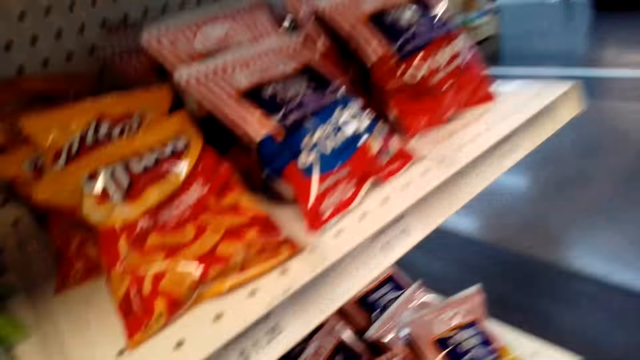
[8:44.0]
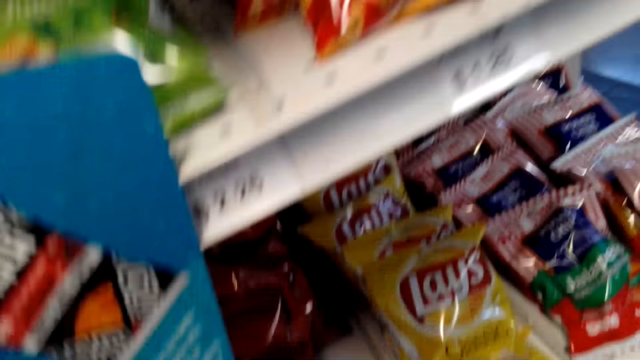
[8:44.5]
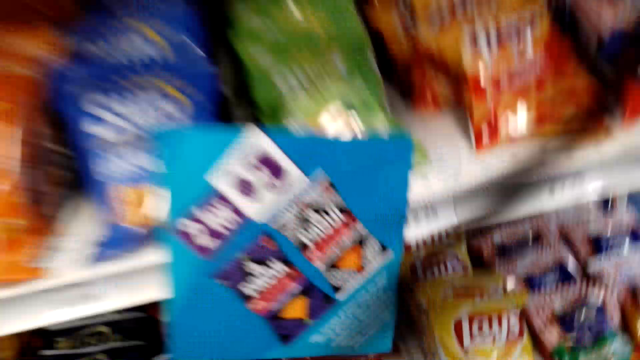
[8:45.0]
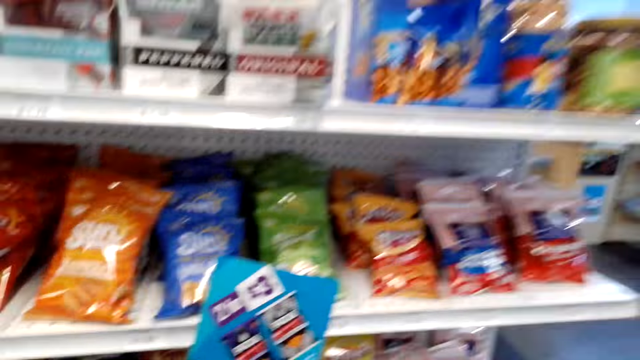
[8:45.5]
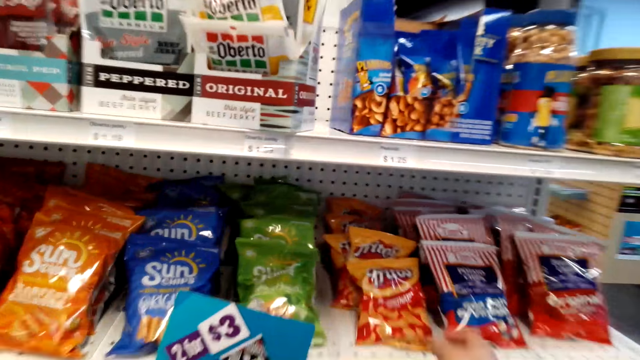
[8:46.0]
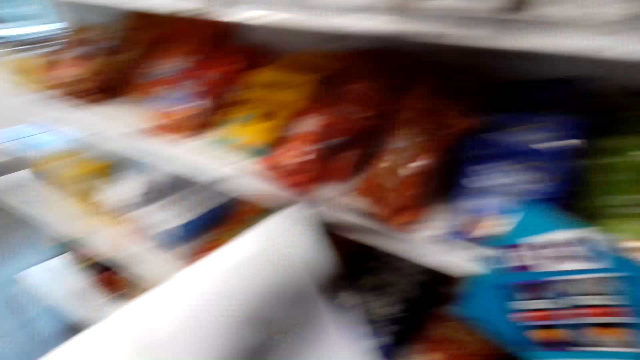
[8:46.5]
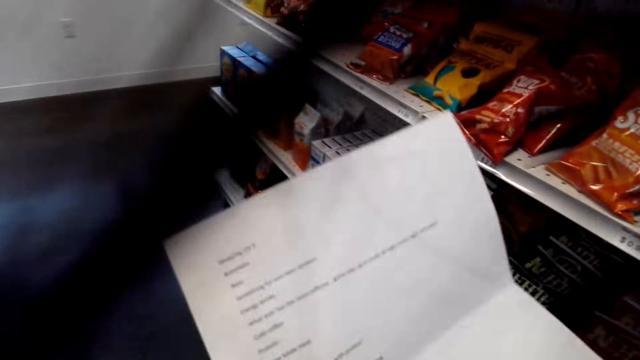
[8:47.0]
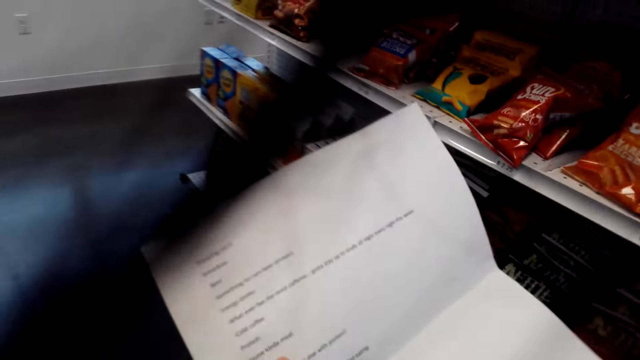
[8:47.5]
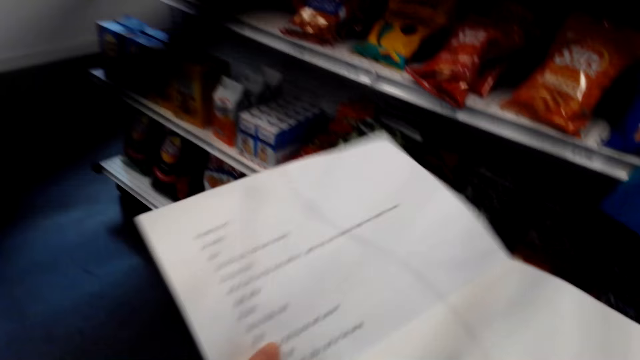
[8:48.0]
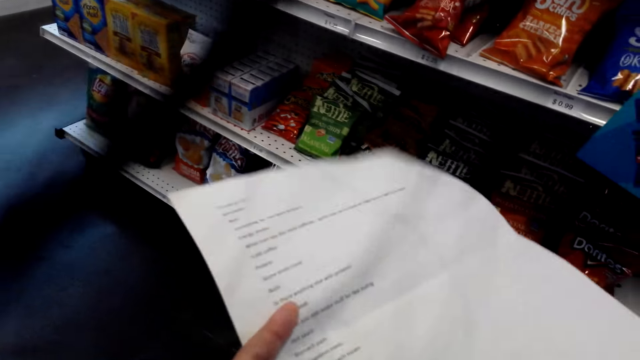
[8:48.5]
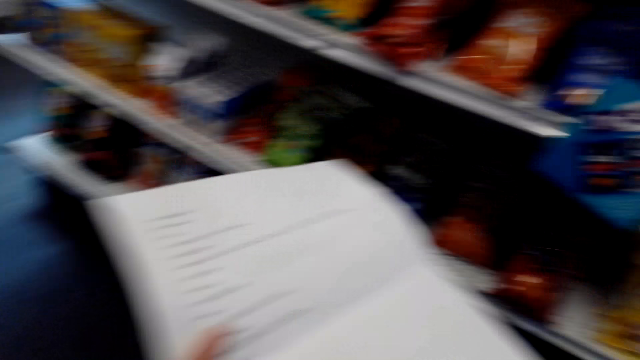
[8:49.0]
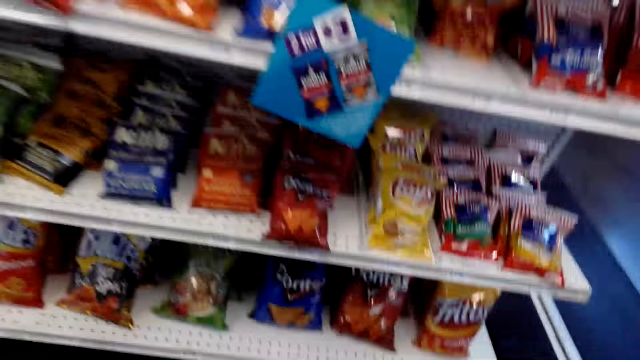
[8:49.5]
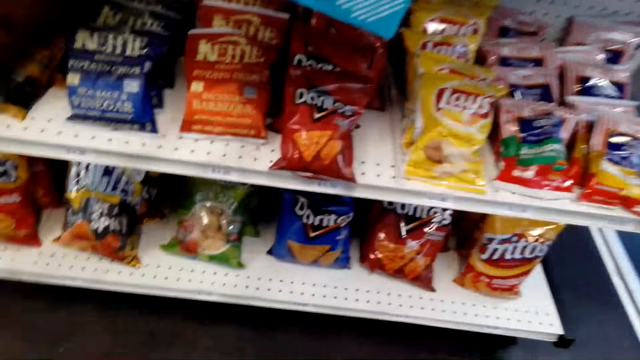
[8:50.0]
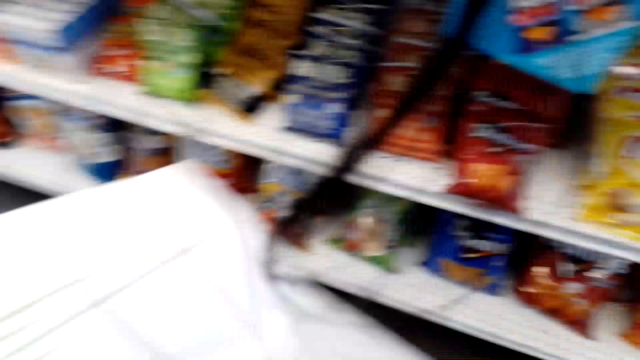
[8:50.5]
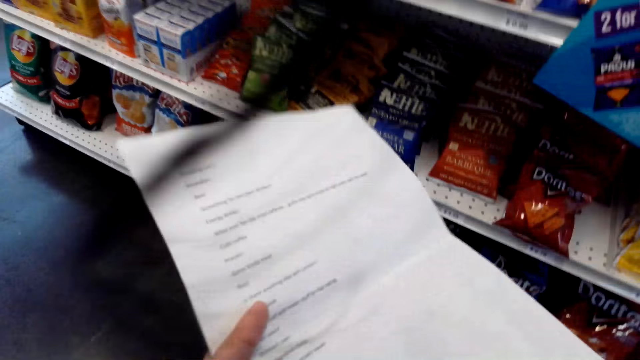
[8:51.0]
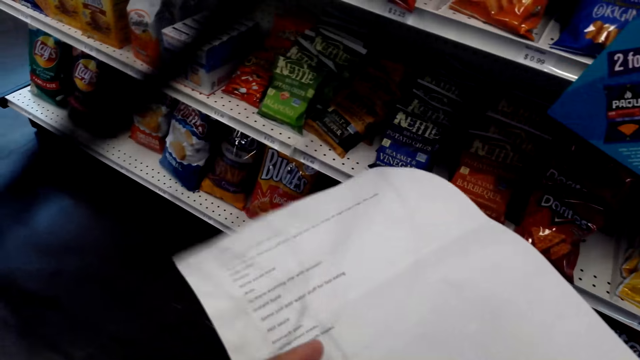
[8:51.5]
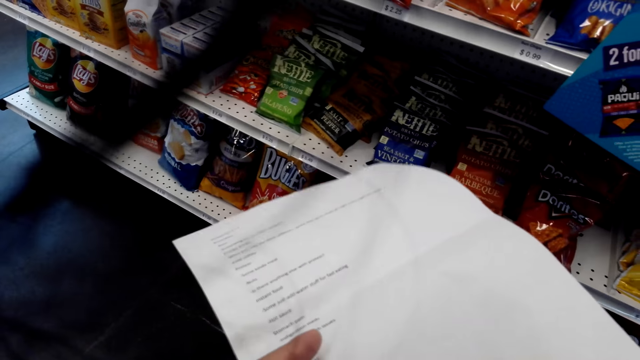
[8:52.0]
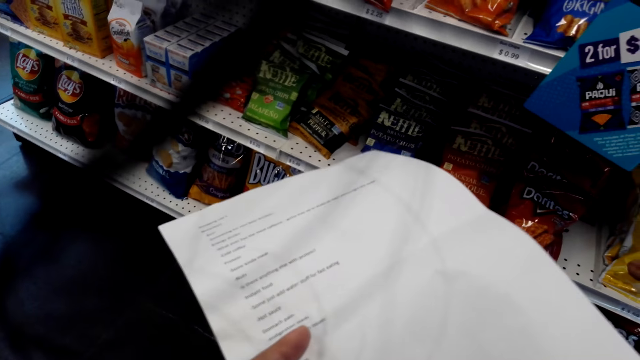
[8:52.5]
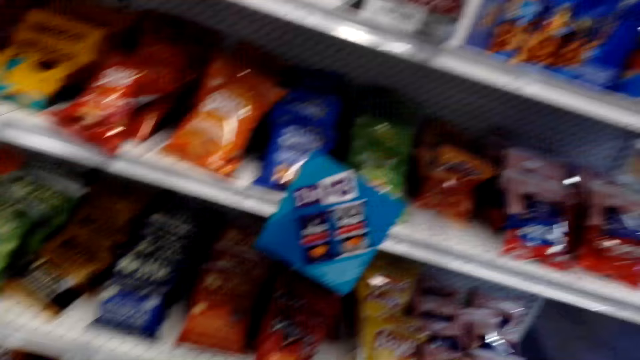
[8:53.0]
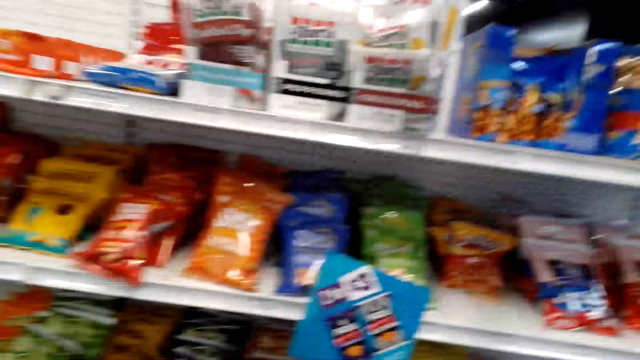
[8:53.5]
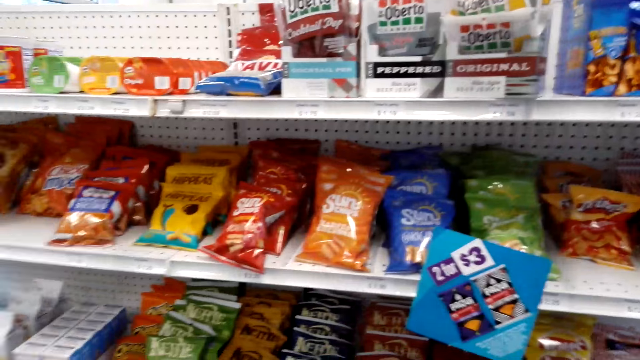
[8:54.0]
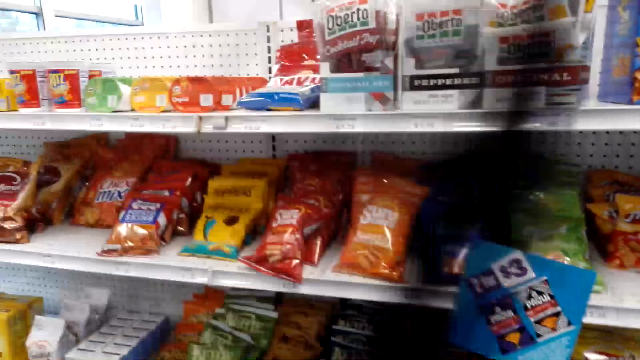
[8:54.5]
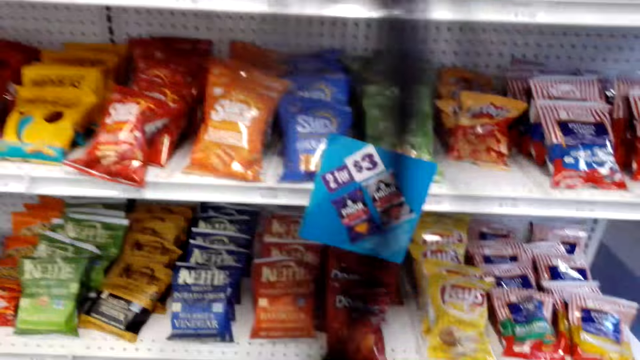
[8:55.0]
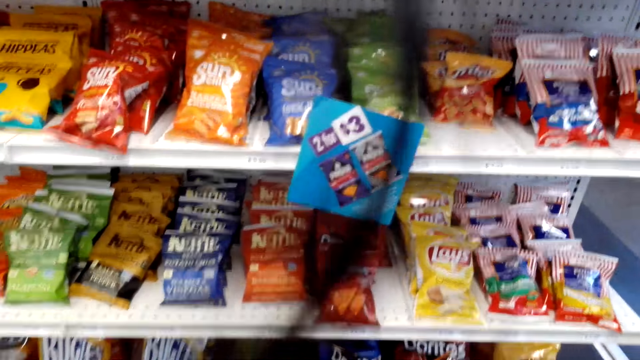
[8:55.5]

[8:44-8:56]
The camera wearer puts down the basket. They pick up a packet of Fritos from the shelf. They put the packet of Fritos in the basket. They check the sheet of paper.

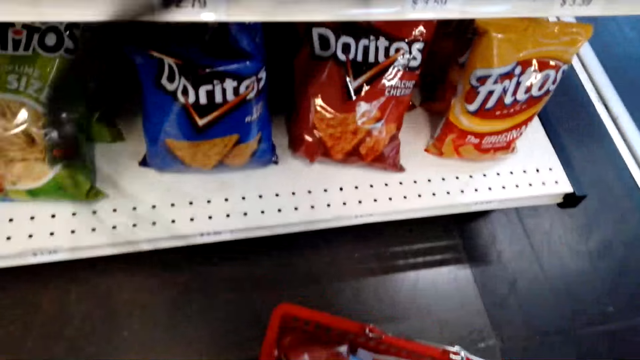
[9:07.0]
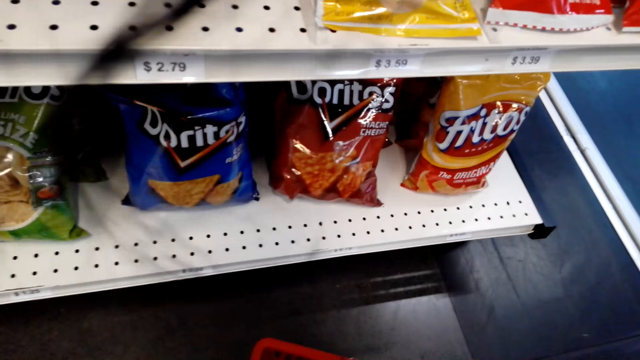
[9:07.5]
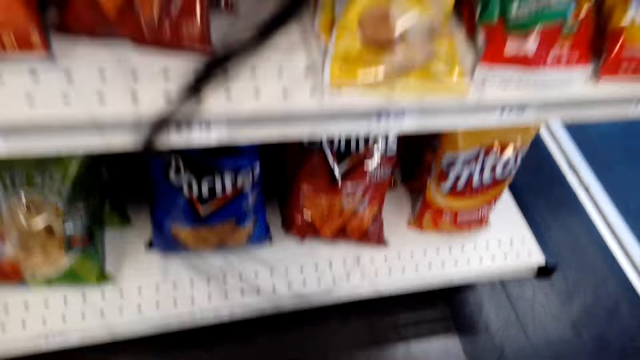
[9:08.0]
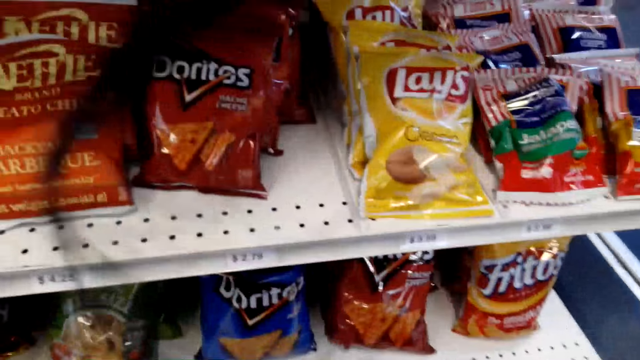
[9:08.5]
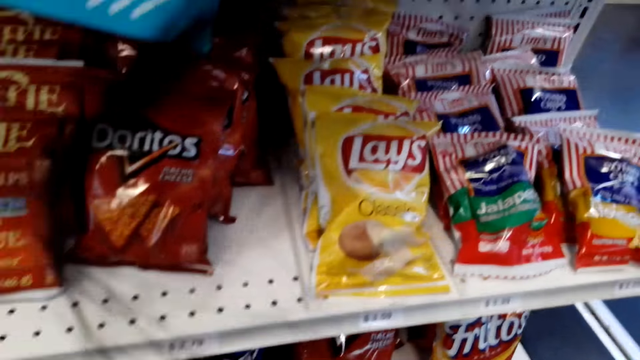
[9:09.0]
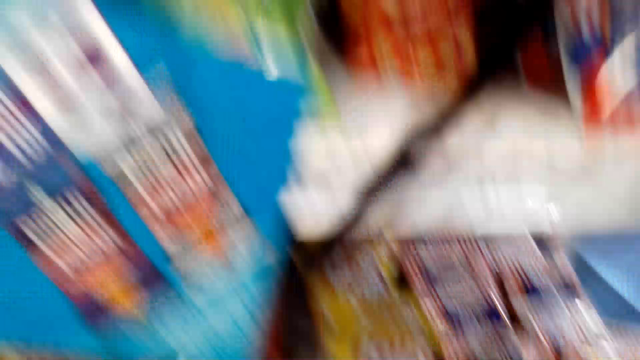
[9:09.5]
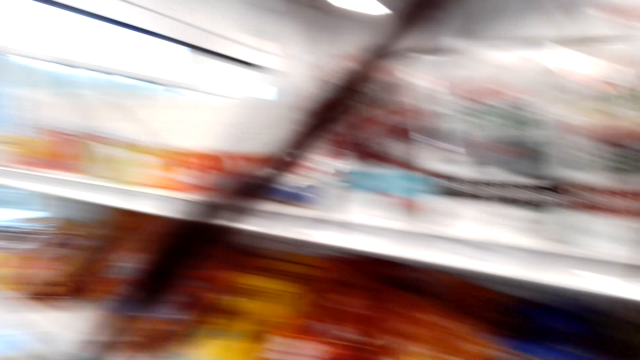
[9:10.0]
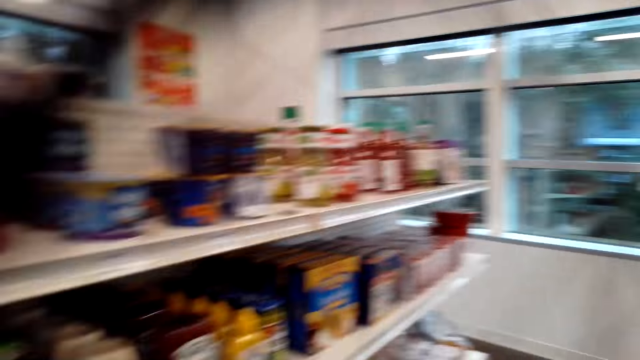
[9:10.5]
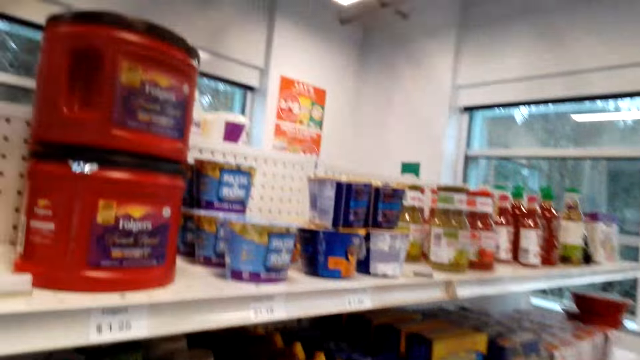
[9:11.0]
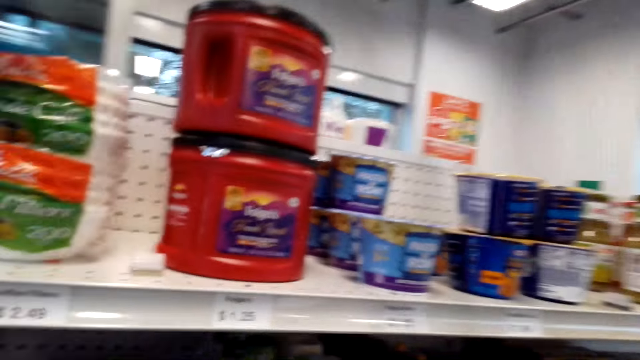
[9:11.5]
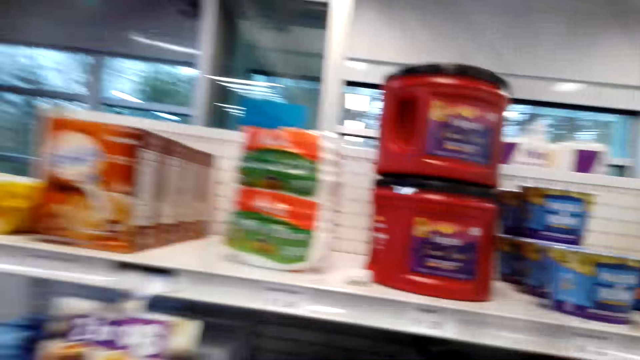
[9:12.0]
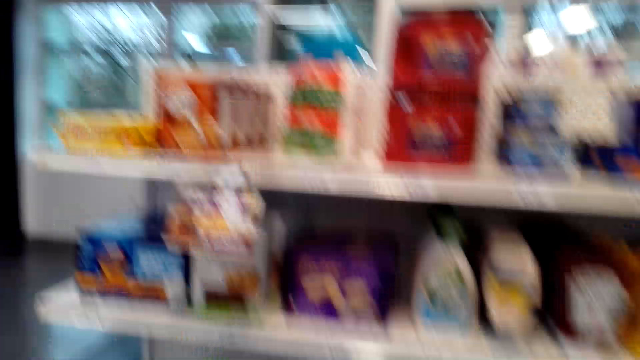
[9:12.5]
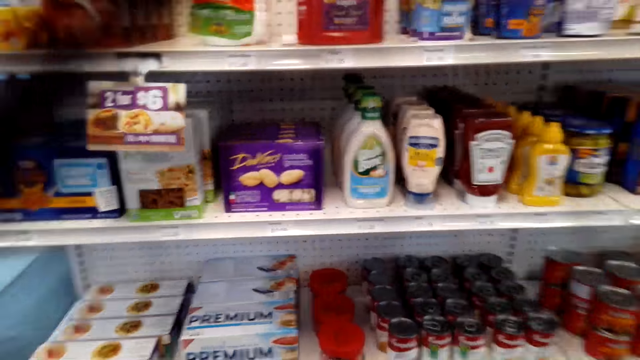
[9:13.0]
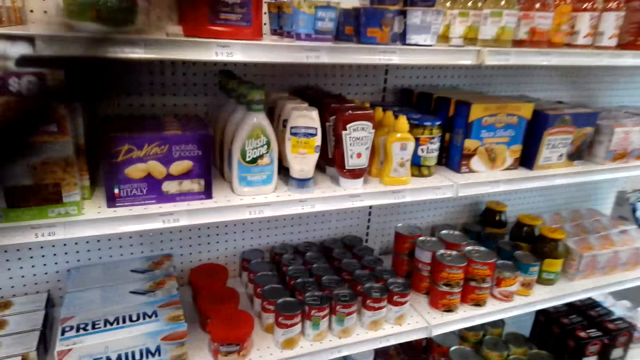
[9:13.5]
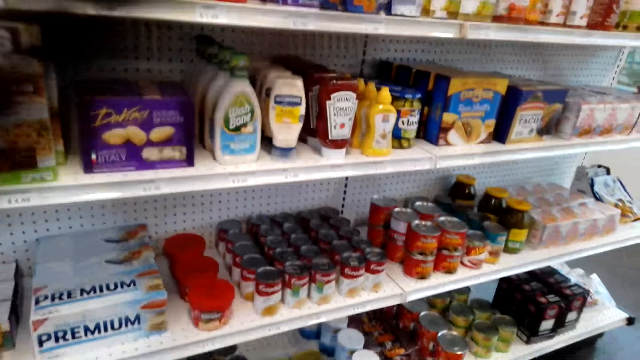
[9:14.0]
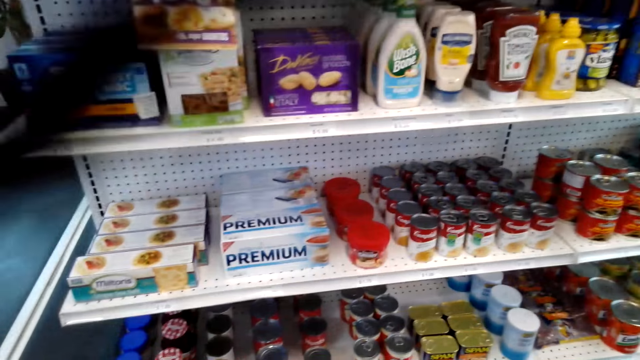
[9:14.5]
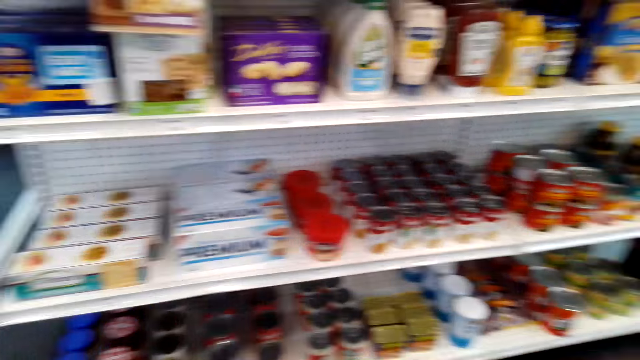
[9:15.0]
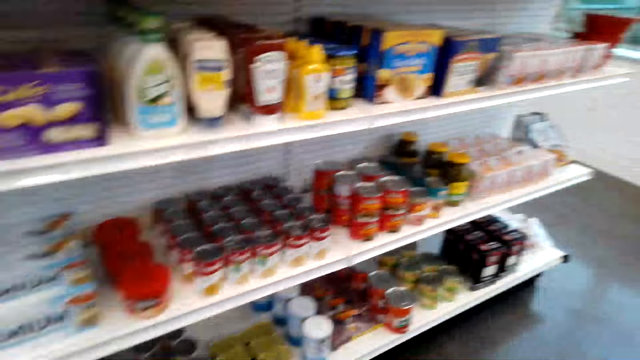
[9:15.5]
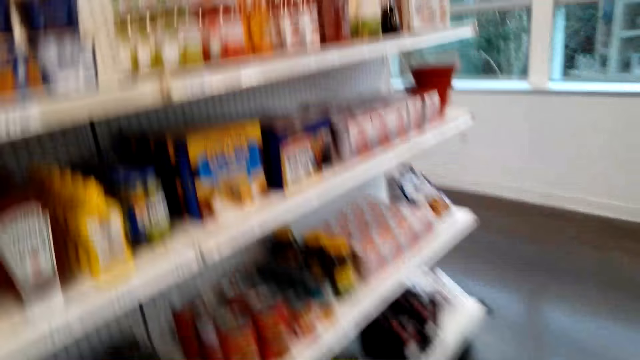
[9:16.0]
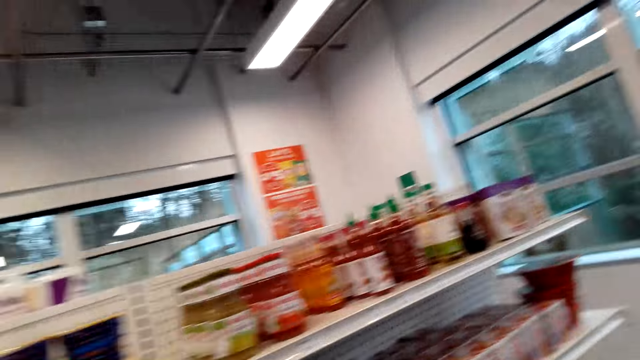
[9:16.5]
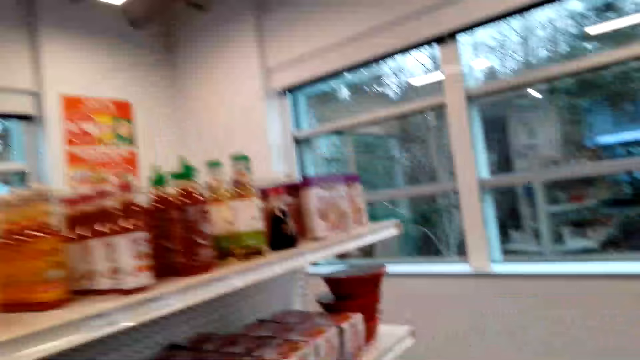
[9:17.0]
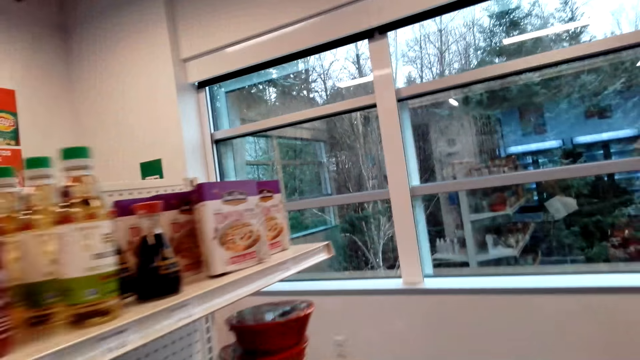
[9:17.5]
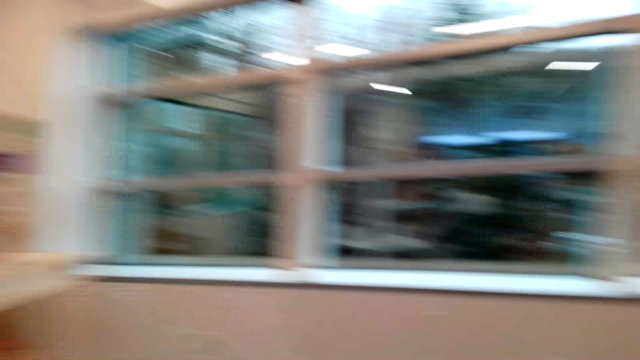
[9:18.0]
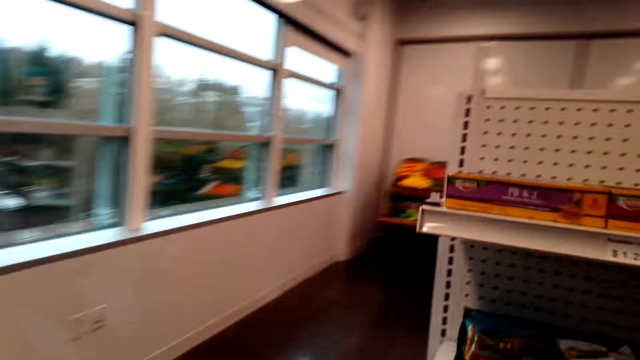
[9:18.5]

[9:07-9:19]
The camera wearer picks up the basket. They walk around the shelf. They walk around the shop.
